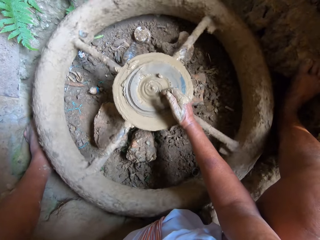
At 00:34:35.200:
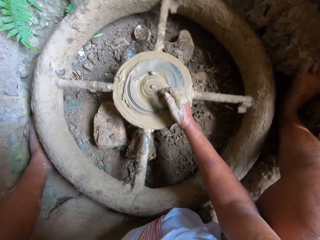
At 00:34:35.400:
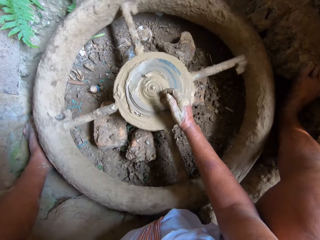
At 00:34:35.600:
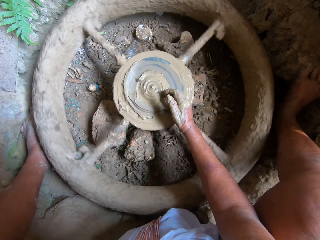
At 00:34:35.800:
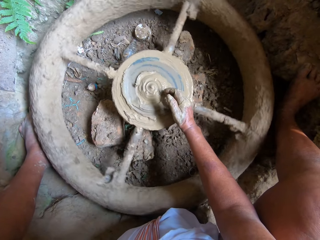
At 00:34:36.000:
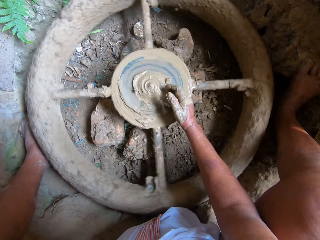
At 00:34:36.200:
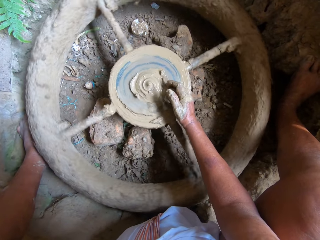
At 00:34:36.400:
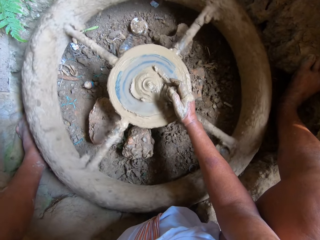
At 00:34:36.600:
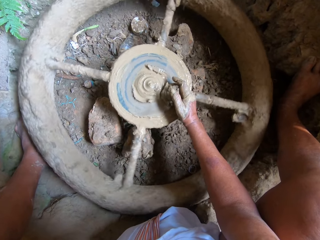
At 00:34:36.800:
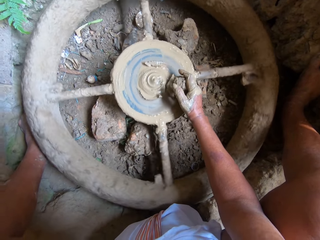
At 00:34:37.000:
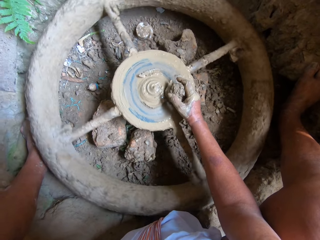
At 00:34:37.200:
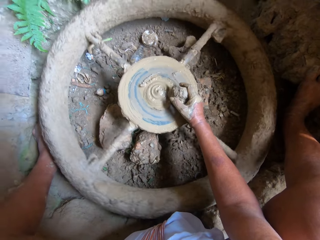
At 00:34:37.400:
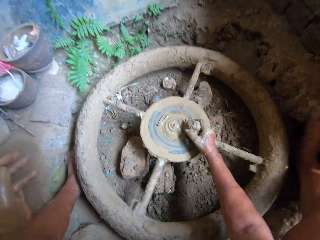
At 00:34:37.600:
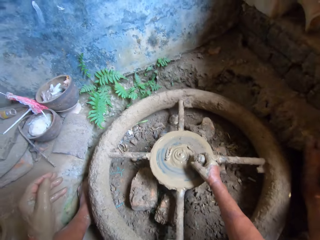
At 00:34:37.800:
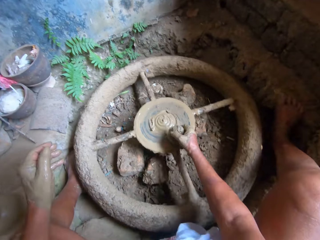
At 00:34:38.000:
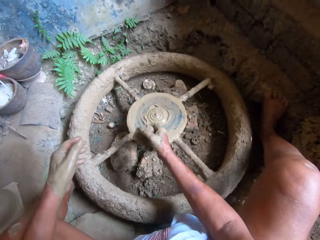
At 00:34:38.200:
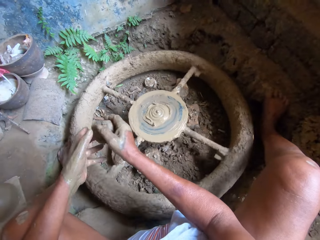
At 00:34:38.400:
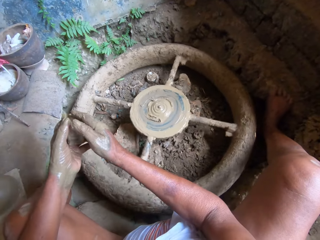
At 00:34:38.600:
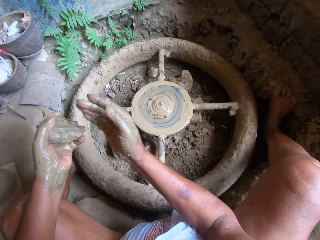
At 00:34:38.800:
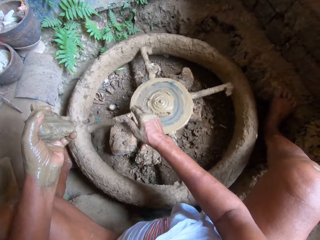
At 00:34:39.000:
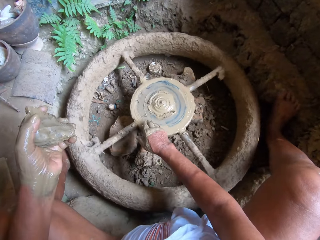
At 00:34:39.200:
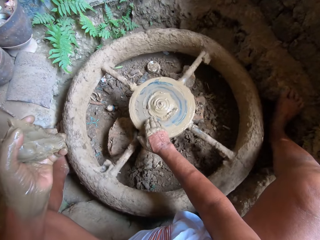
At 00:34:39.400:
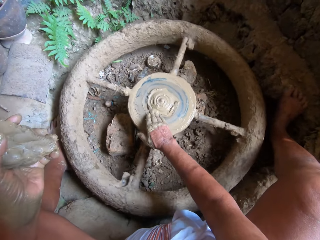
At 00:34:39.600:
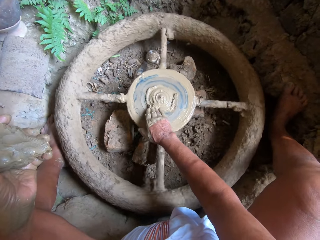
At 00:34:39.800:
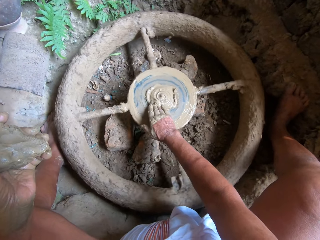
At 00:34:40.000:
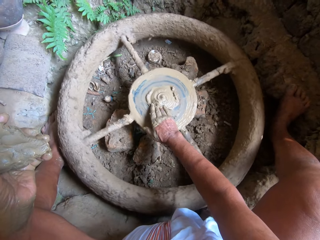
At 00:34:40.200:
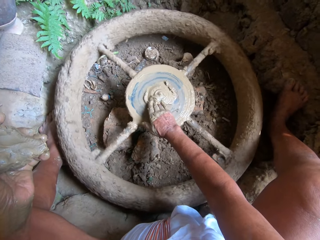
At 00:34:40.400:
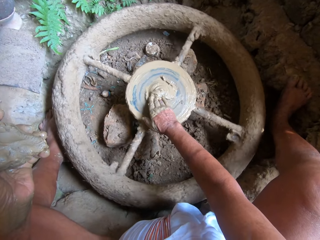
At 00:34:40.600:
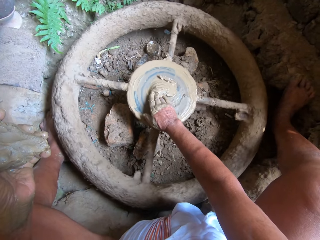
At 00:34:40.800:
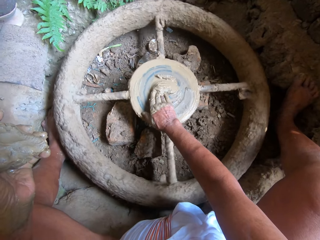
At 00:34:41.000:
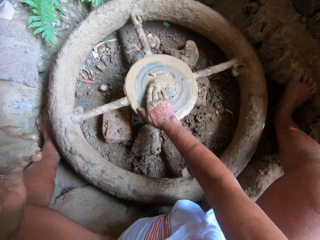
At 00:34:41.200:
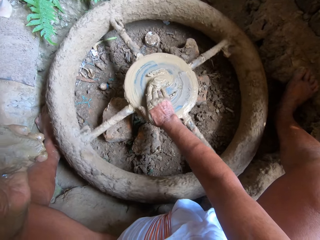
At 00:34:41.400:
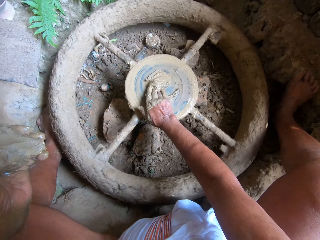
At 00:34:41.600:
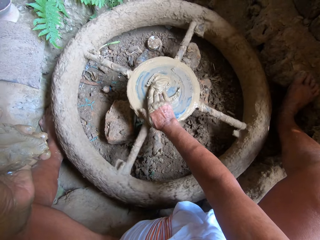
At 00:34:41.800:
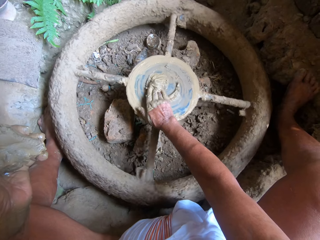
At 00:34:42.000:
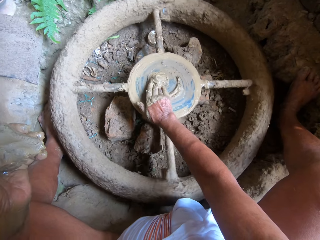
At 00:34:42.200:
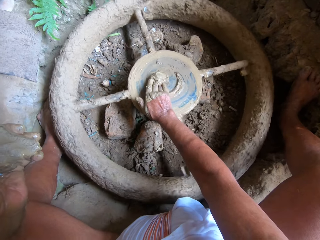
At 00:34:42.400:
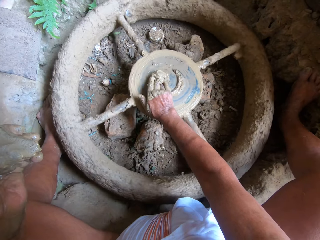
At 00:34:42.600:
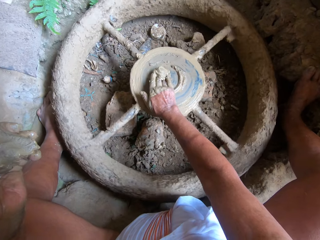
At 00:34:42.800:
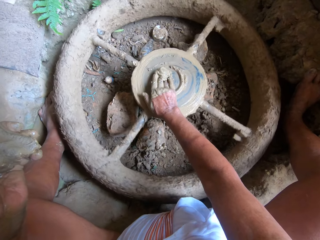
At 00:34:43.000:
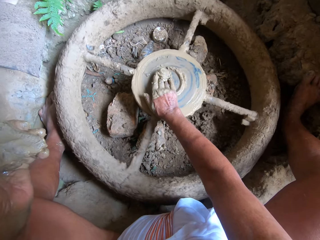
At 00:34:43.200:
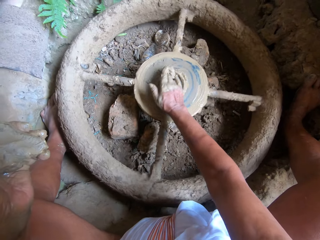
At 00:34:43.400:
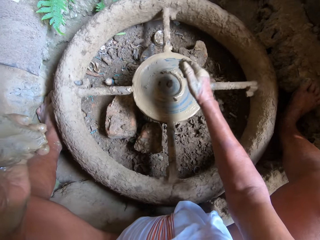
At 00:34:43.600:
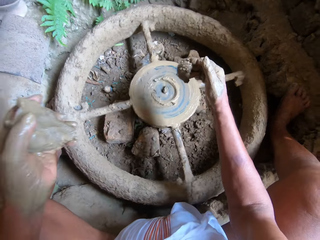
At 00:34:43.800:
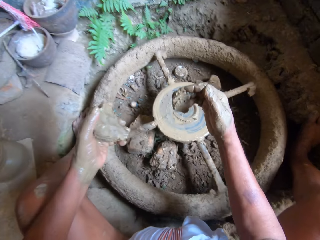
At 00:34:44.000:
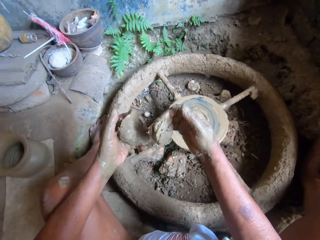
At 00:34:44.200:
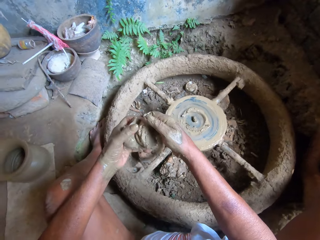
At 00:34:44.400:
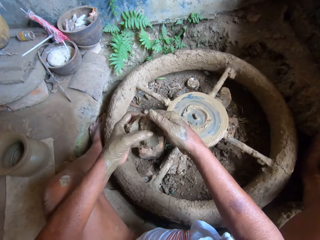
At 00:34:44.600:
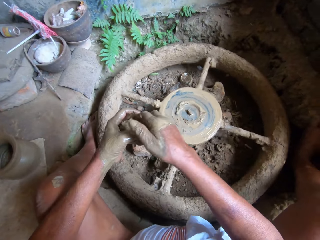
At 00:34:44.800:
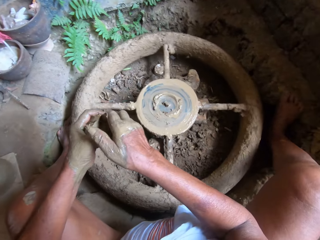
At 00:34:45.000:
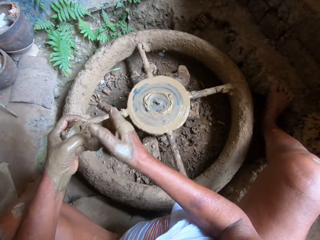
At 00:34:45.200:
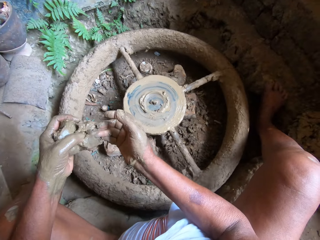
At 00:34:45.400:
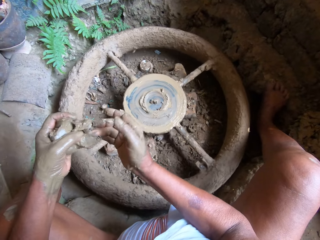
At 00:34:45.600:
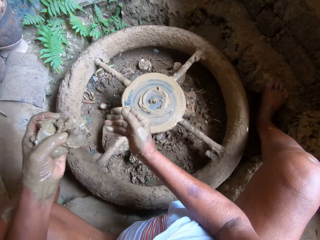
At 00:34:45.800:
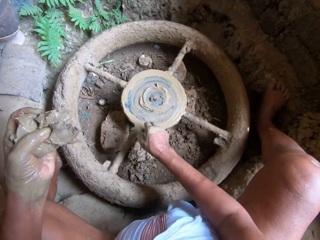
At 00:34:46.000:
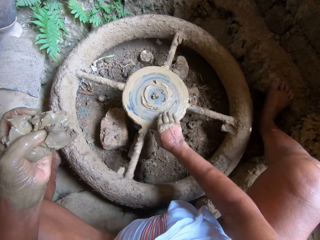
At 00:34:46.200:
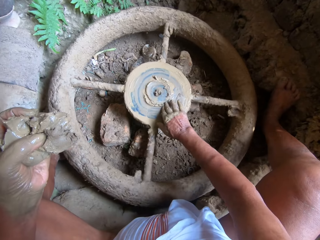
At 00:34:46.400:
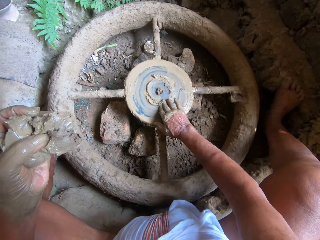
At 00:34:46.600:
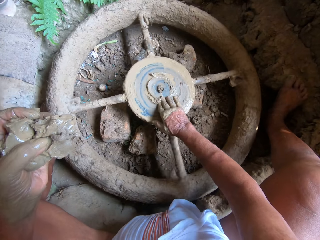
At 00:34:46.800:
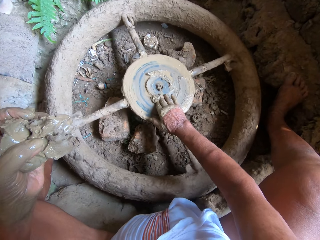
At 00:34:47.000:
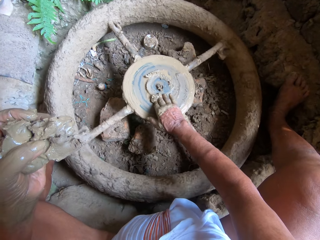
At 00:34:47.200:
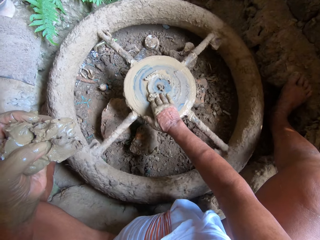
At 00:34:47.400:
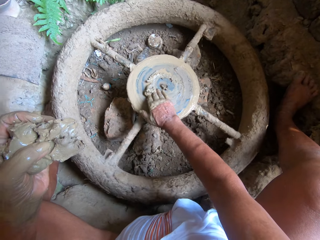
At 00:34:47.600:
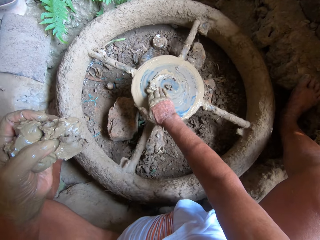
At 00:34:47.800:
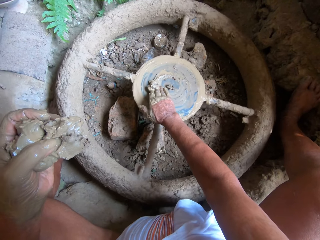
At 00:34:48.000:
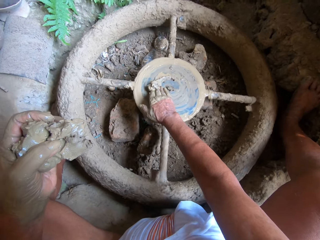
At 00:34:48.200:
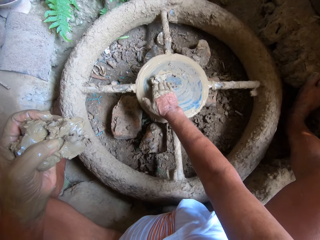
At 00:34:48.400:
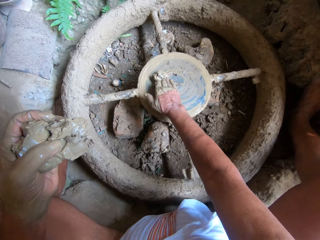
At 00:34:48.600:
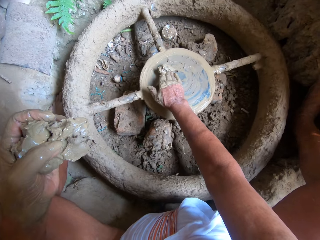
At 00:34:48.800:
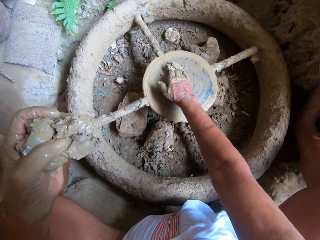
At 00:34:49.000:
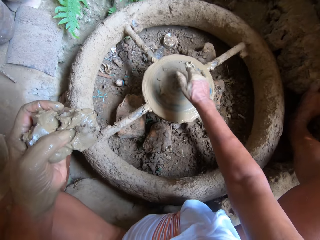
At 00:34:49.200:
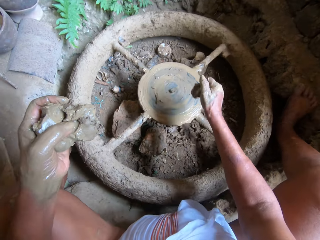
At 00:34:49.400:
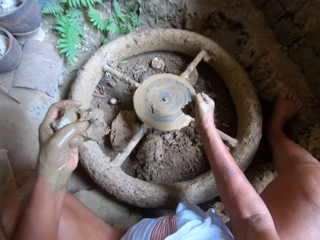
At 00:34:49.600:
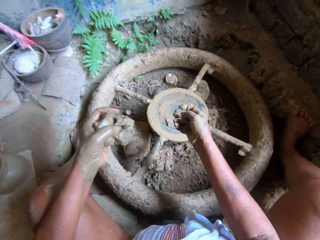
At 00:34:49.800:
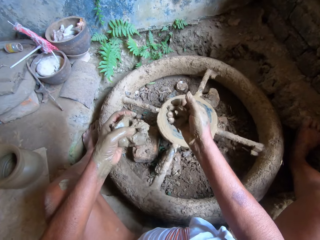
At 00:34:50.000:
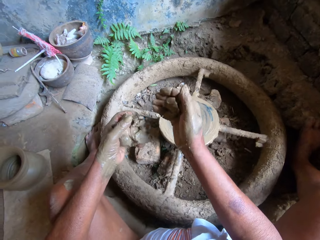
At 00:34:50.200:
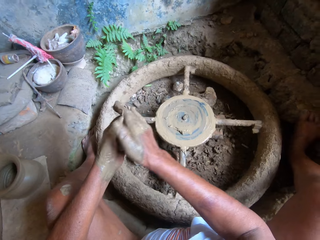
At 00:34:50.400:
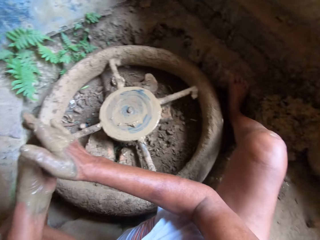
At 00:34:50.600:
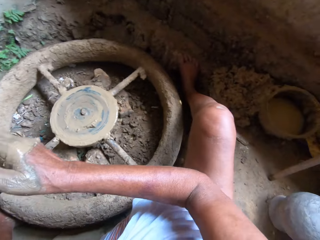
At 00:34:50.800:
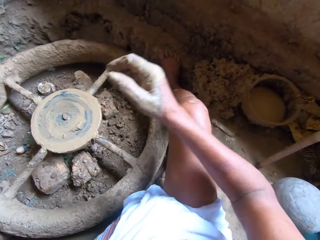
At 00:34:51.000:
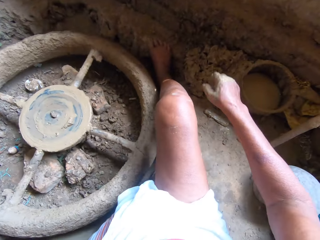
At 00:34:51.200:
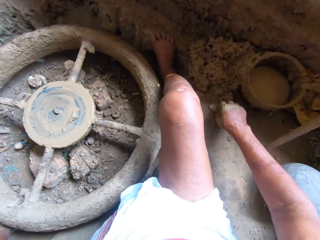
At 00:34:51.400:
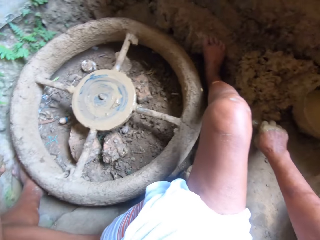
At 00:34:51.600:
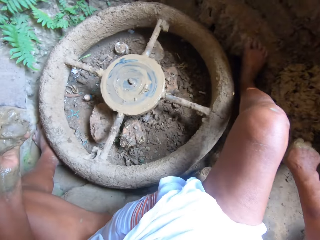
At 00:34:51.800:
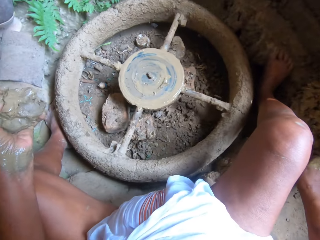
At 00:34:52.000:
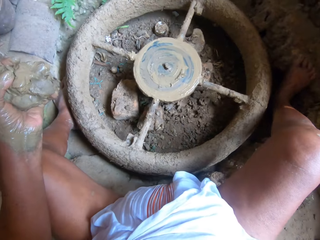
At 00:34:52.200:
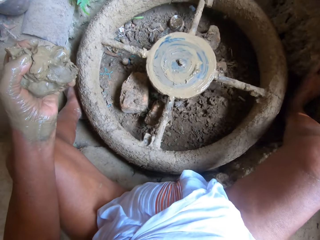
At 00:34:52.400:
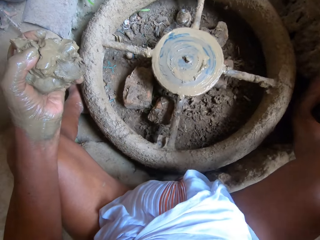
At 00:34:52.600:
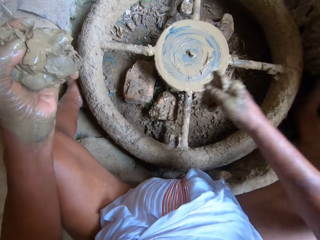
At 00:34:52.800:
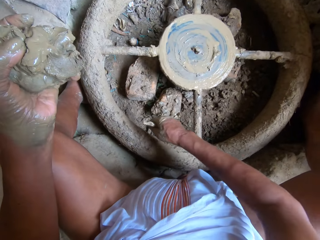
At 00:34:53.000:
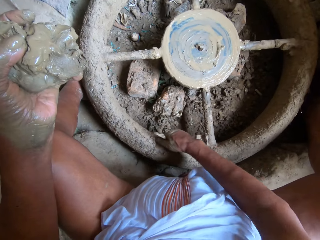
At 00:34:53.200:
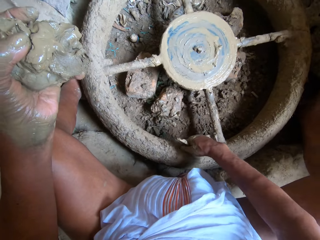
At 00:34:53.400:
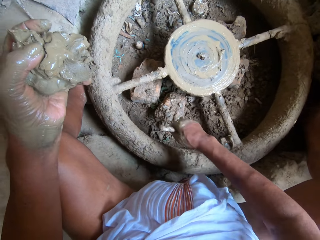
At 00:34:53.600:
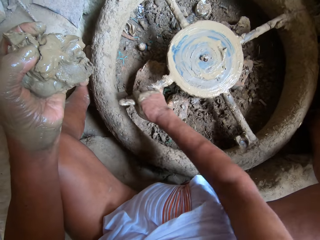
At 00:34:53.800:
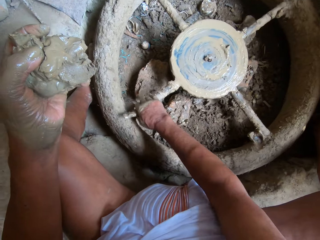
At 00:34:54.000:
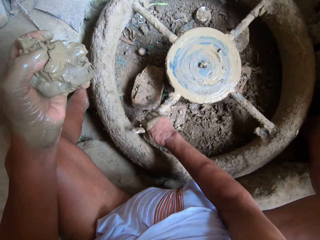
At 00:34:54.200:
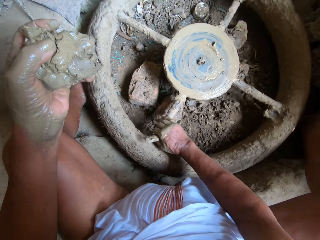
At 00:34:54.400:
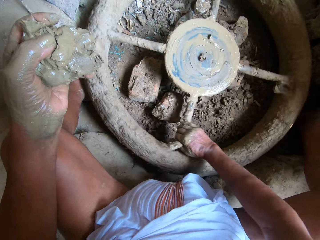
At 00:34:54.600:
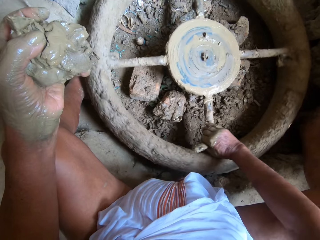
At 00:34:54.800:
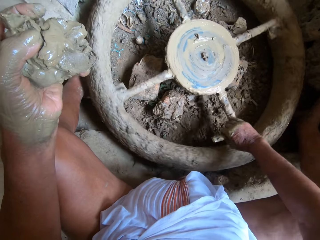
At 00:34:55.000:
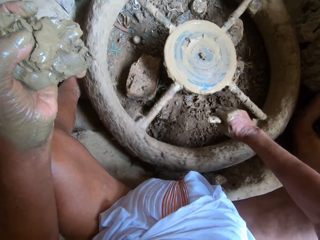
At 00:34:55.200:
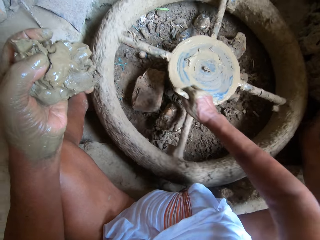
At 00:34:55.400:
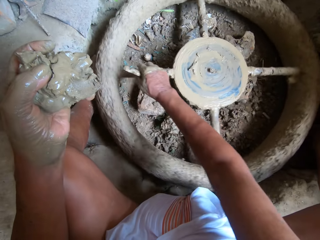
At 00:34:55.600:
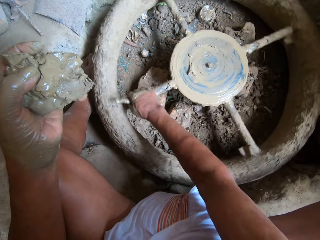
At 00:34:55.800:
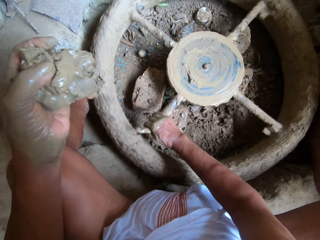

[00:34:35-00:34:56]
The camera wearer scrapes off the clay on the pottery plate with her hand. She passes the clay from her right hand to her left hand. She packs the clay from the pottery wheel with her right hand. She passes the clay from her right hand to her left hand. She packs the clay from the pottery wheel with her right hand. She passes the clay from her right hand to her left hand. She picks up the clay smoother from the ground with her right hand. She wheels the pottery wheel with her right hand.
